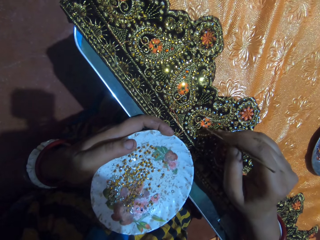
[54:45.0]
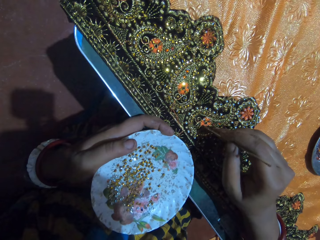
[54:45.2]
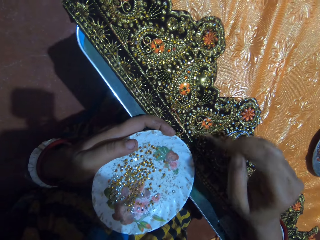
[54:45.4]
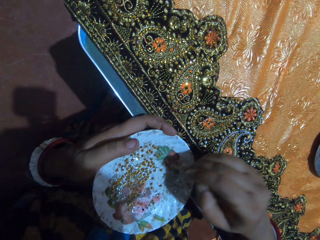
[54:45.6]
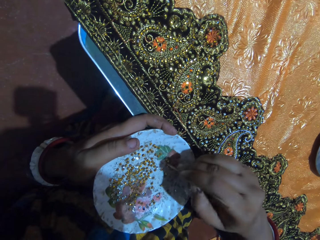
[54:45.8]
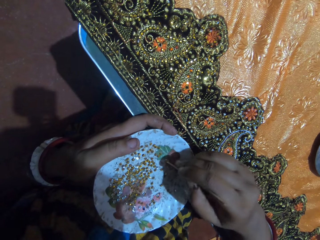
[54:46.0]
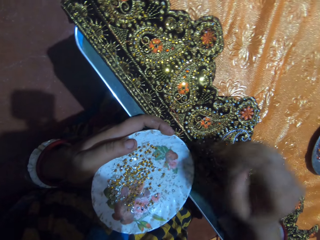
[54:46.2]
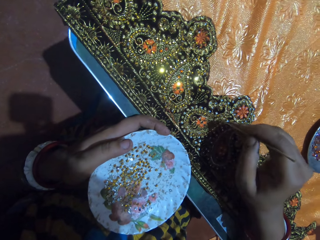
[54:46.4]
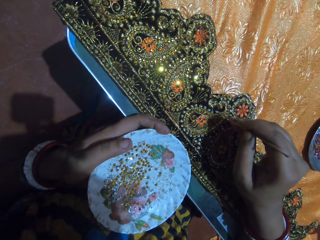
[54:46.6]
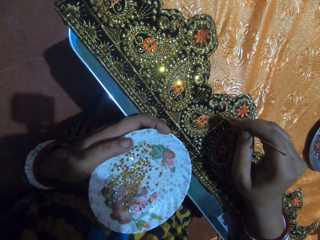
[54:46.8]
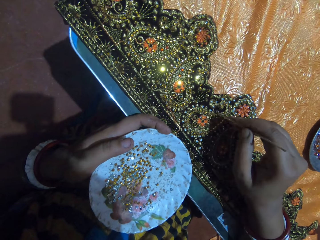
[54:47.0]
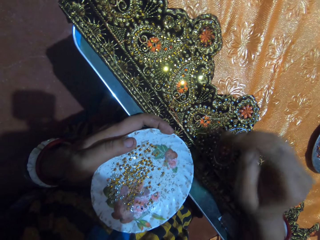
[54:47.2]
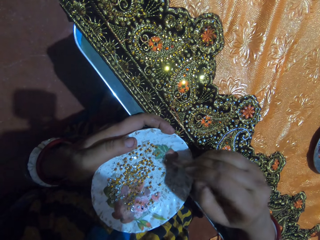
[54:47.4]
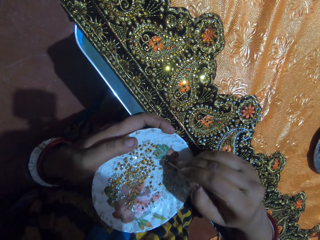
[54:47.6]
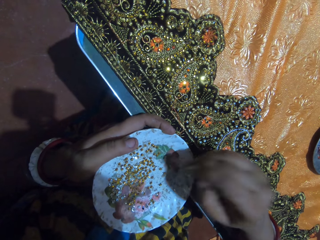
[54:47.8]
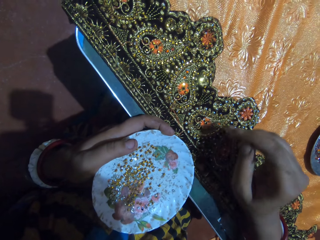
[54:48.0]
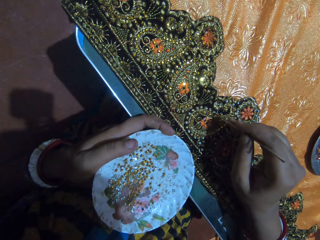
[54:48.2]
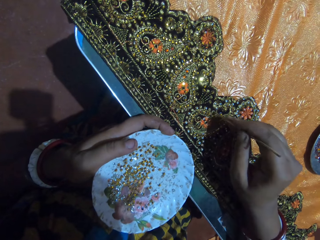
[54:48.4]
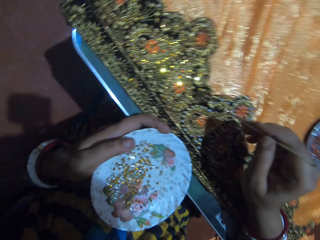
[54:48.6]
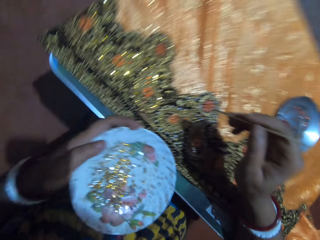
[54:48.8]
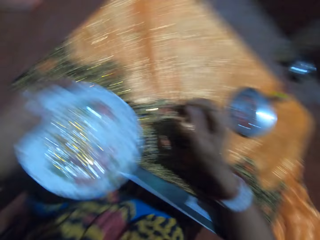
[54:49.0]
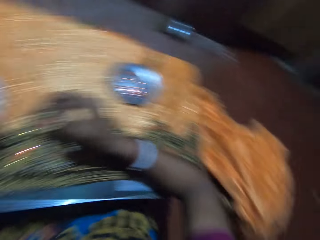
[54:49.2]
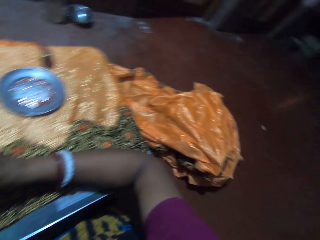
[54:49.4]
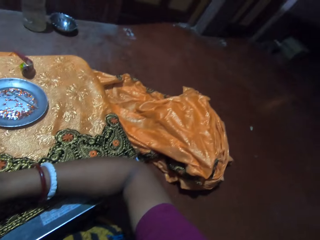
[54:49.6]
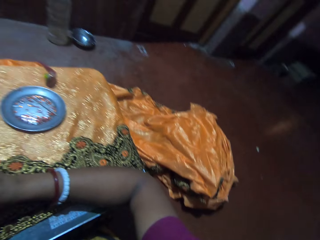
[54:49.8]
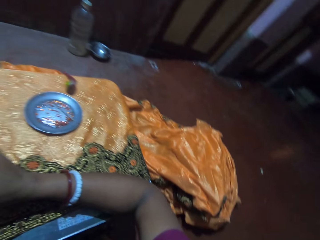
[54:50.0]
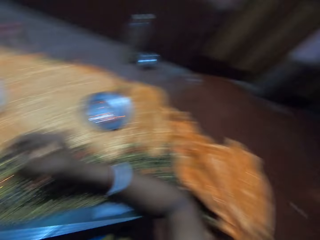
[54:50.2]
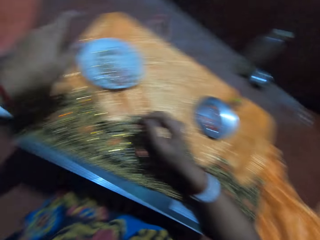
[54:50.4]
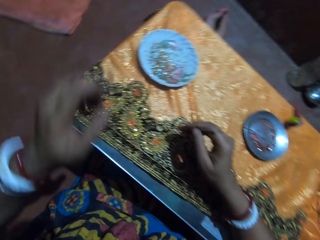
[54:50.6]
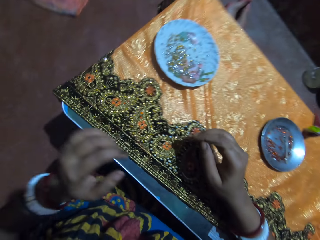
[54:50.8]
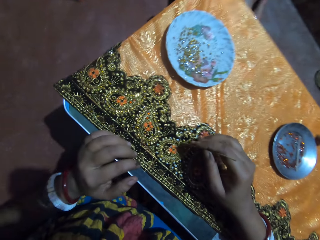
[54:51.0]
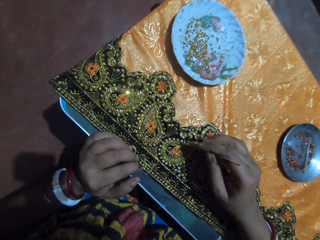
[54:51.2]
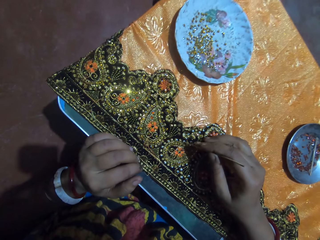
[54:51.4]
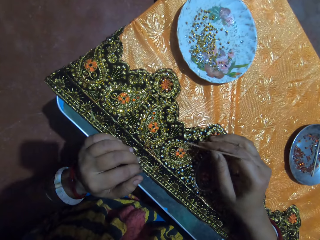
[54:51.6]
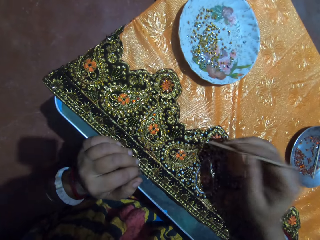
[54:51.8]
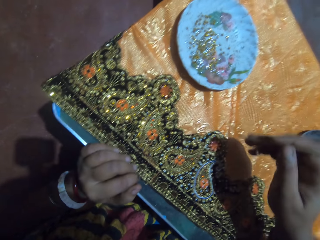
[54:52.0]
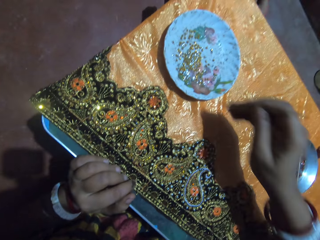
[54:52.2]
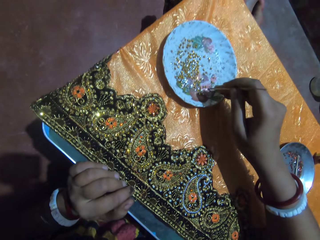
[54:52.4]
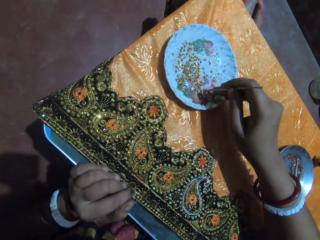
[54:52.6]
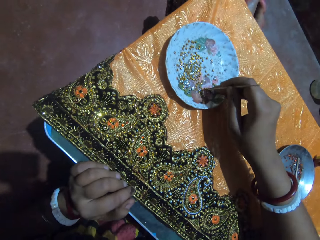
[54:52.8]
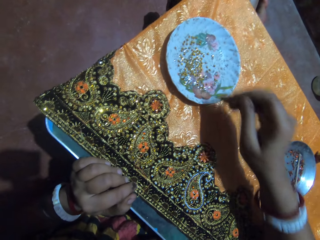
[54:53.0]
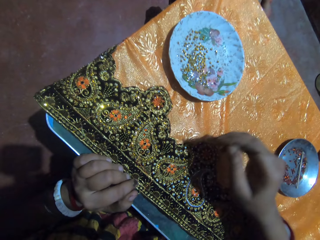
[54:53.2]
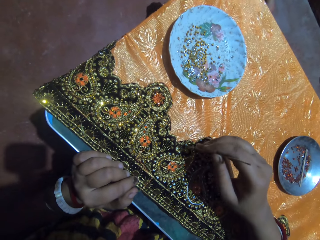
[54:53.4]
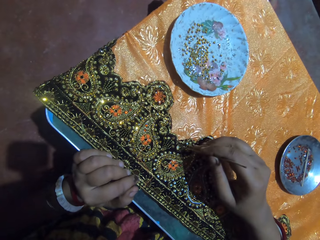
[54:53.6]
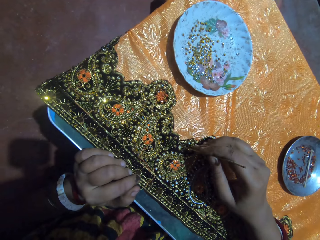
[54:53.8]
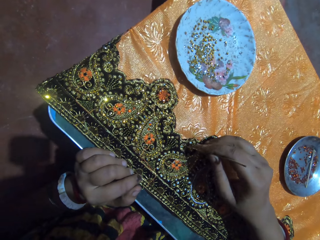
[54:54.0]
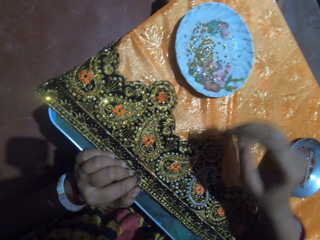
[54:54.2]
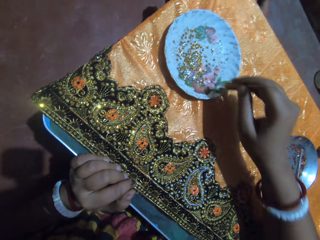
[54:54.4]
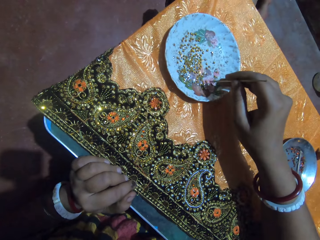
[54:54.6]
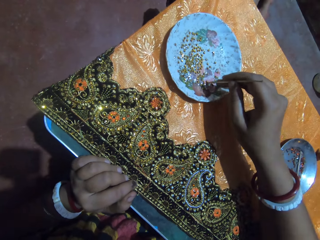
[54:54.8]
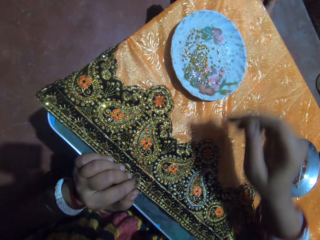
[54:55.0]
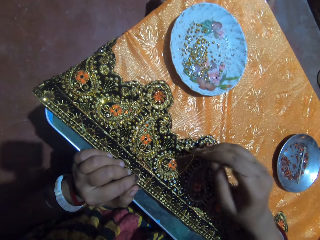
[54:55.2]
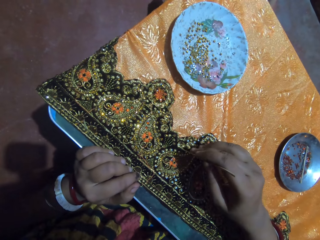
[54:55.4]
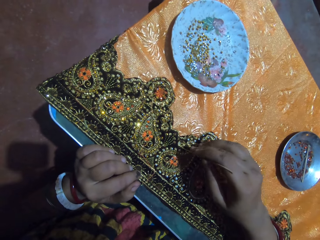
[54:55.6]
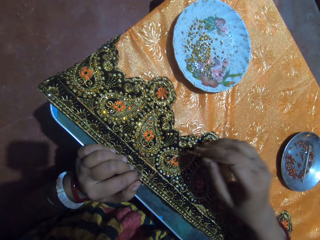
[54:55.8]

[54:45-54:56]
The camera wearer places the rhinestone on the fabric with the jewel picker in her right hand. She picks up a rhinestone from the plastic saucer in her left hand with the jewel picker in her right hand. She places the rhinestone on the fabric with the jewel picker in her right hand. She picks up a rhinestone from the plastic saucer in her left hand with the jewel picker in her right hand. She places the rhinestone on the fabric with the jewel picker in her right hand. She drops the plastic saucer on the table with her left hand. She talks to a woman. She beads the fabric. She picks up a rhinestone from the plastic saucer on the table with the jewel picker in her right hand. She places the rhinestone on the fabric with the jewel picker in her right hand. She picks up a rhinestone from the plastic saucer on the table with the jewel picker in her right hand. She places the rhinestone on the fabric with the jewel picker in her right hand.

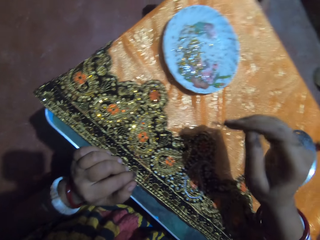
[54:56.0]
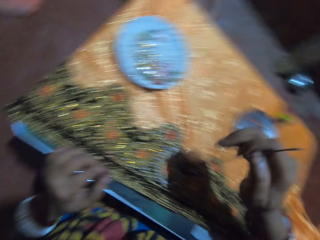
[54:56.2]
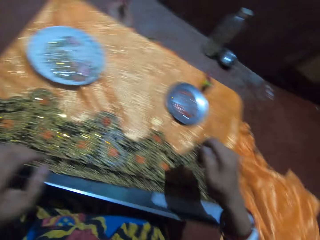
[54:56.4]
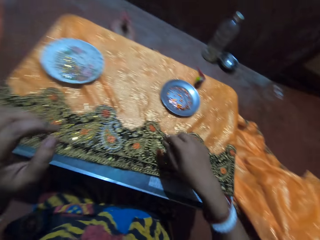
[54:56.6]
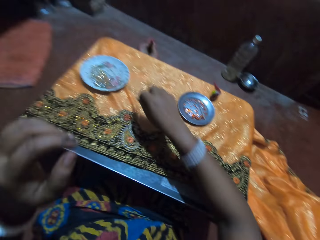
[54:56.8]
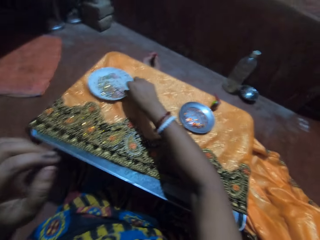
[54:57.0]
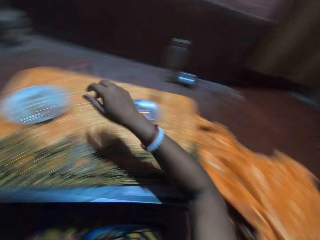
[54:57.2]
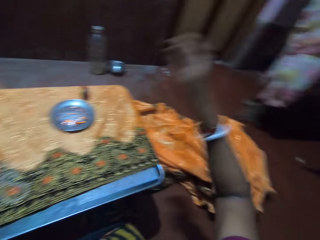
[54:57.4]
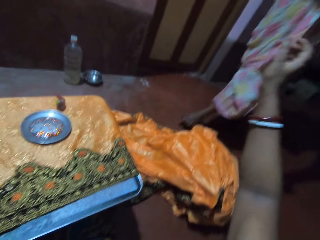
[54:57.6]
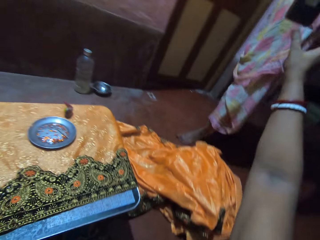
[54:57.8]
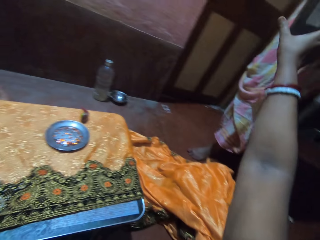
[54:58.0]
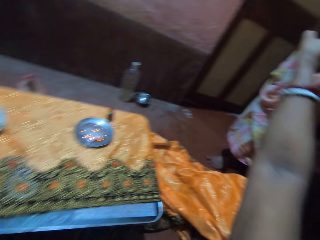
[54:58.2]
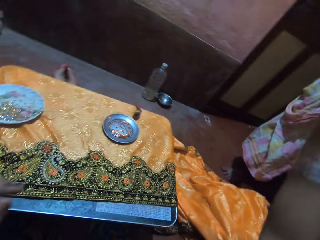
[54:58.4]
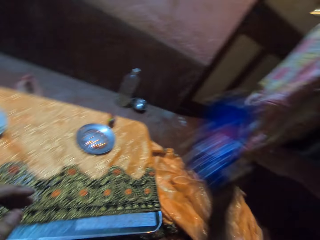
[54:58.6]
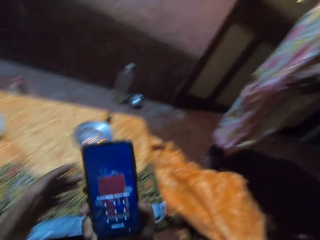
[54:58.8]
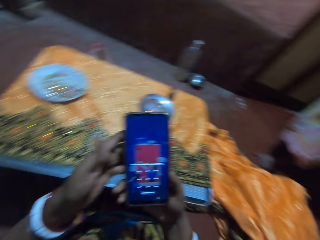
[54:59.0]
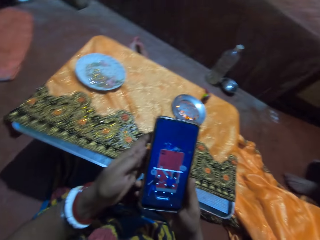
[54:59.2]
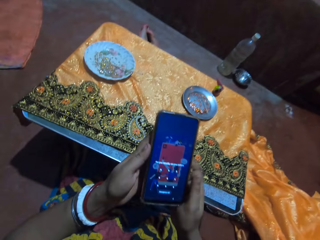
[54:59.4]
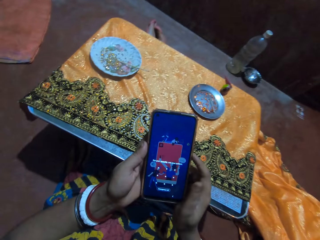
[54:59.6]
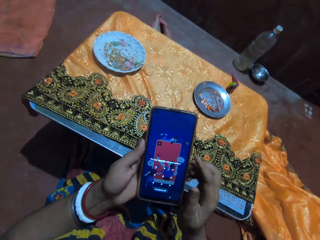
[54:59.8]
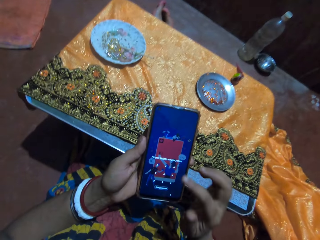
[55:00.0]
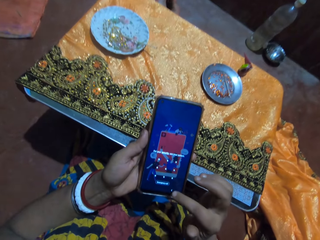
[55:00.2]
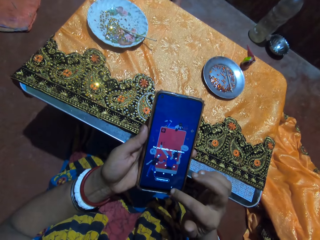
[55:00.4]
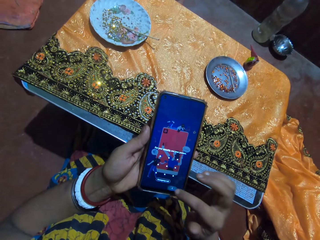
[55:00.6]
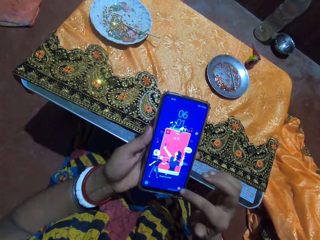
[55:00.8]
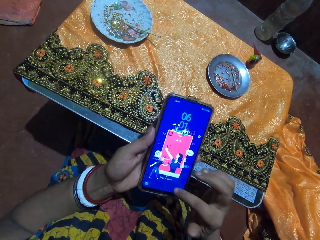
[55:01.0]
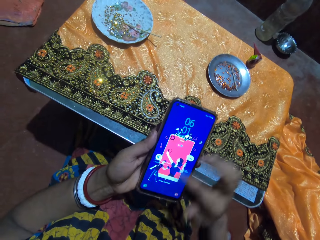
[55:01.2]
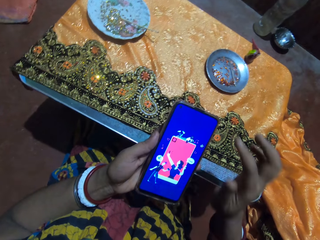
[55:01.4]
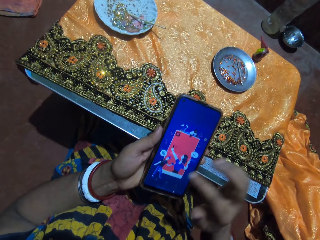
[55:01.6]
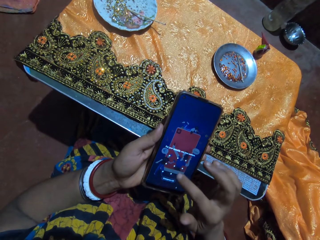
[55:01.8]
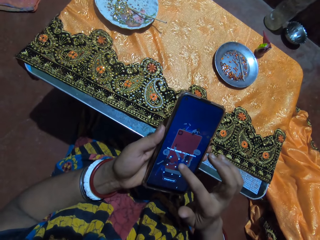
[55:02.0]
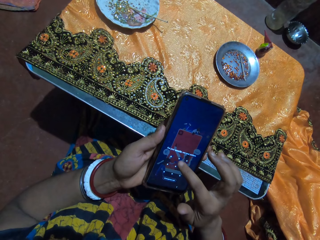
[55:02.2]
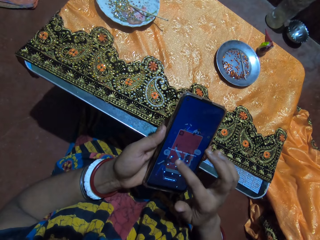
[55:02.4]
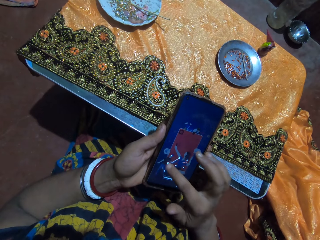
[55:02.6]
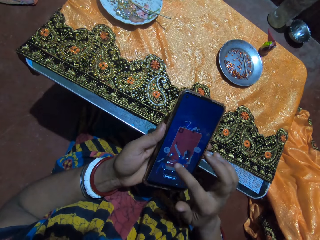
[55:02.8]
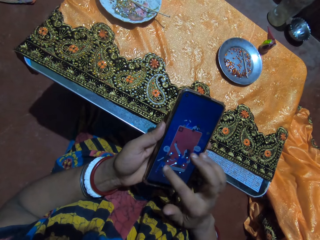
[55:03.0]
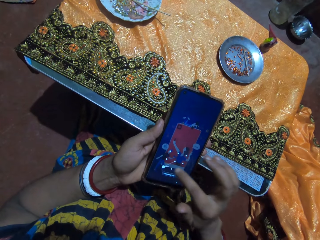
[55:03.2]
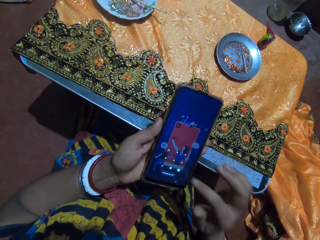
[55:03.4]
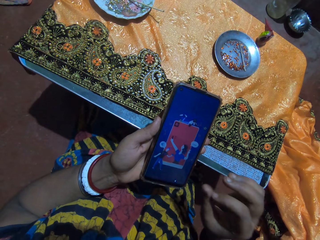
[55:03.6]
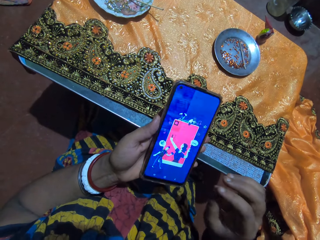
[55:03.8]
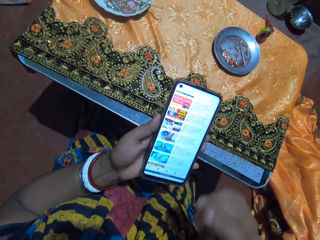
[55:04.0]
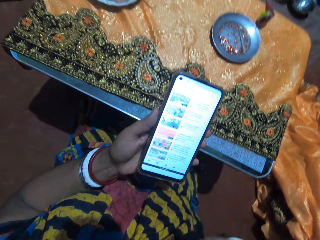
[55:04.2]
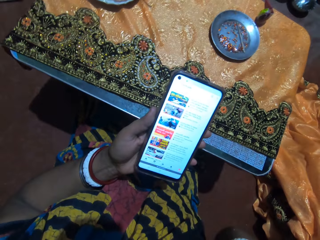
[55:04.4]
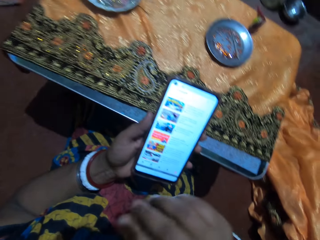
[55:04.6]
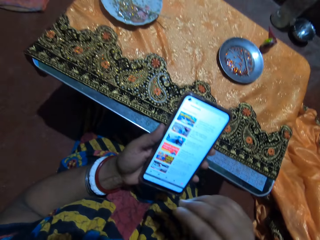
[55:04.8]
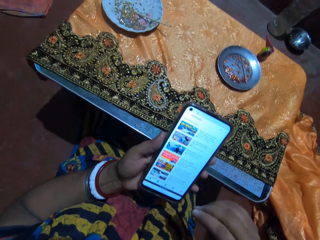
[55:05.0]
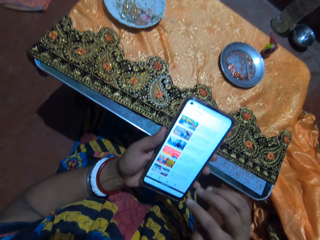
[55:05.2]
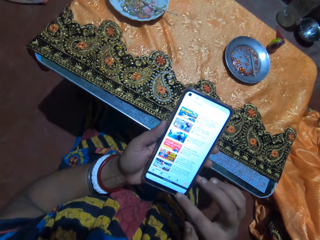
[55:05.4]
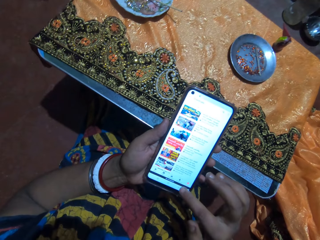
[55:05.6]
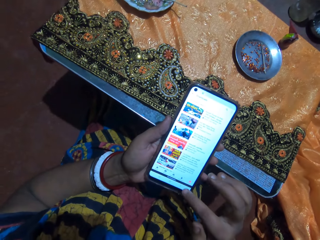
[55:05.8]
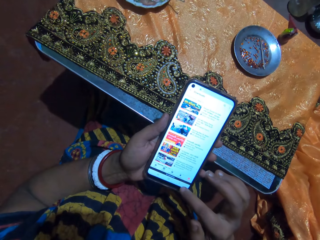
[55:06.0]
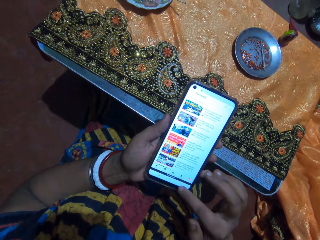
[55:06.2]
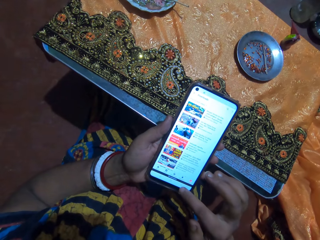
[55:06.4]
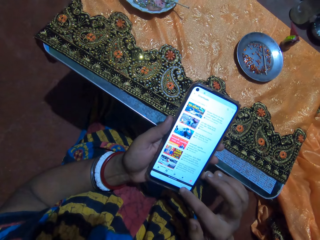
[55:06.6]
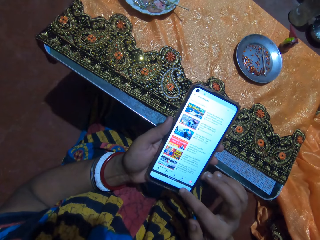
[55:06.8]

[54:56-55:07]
The camera wearer drops the jewel picker in the plastic saucer on the table with her right hand. She receives a phone from a woman with her right hand. She converses with the woman. She holds the phone with her hands. The woman talks to the camera wearer. The camera wearer passes the phone from her right hand to her left hand. She operates the phone in her left hand with her right hand.
